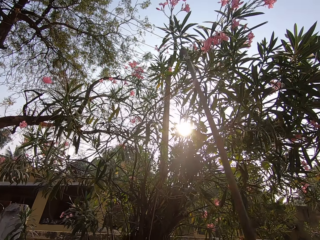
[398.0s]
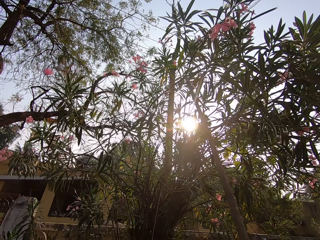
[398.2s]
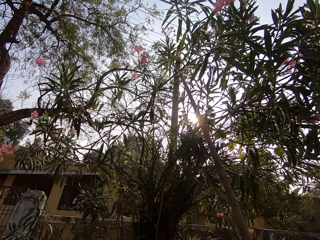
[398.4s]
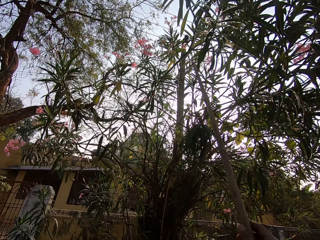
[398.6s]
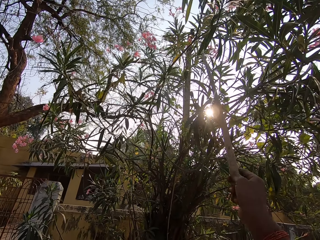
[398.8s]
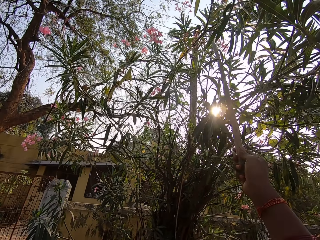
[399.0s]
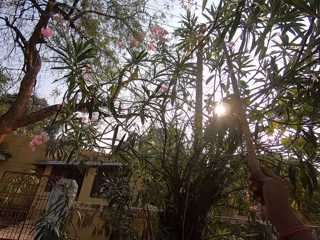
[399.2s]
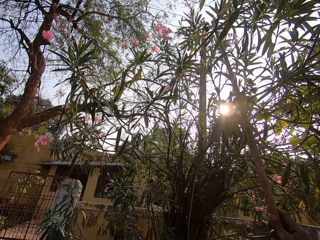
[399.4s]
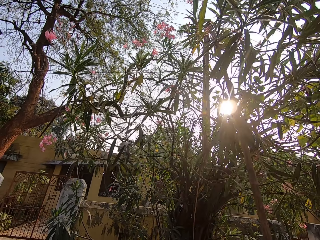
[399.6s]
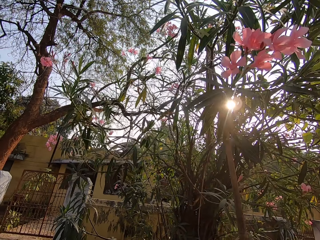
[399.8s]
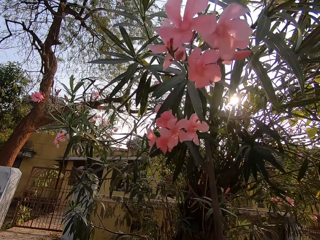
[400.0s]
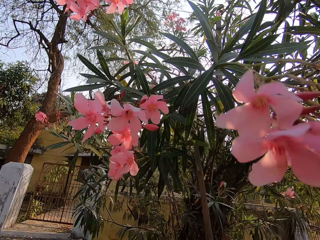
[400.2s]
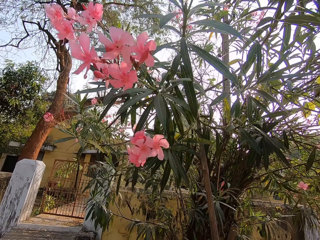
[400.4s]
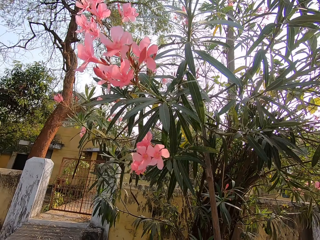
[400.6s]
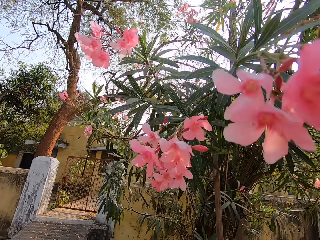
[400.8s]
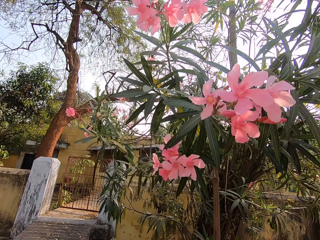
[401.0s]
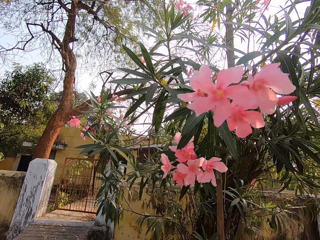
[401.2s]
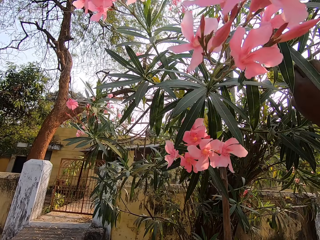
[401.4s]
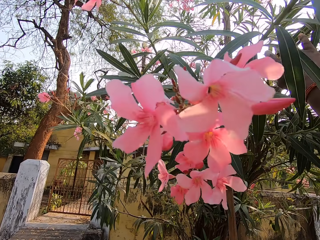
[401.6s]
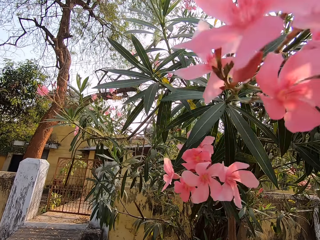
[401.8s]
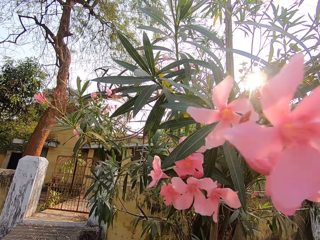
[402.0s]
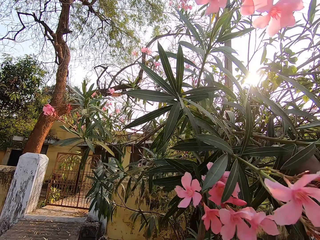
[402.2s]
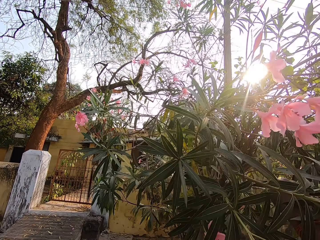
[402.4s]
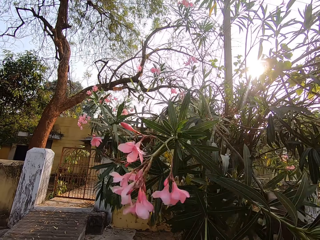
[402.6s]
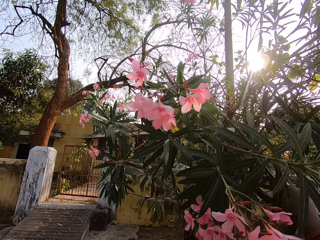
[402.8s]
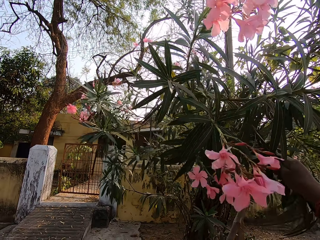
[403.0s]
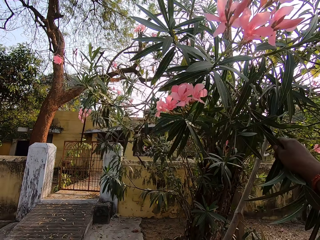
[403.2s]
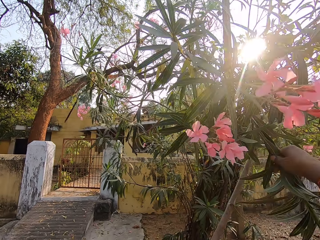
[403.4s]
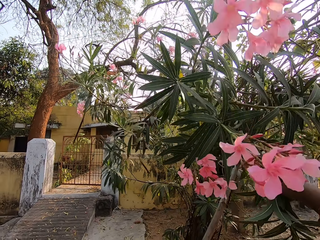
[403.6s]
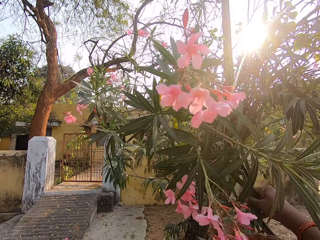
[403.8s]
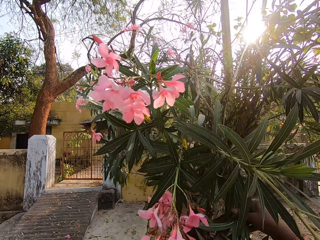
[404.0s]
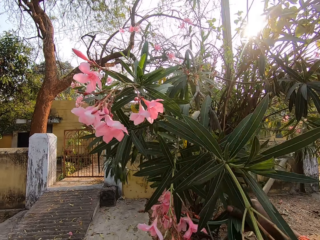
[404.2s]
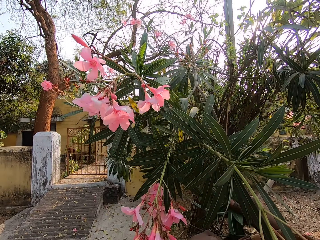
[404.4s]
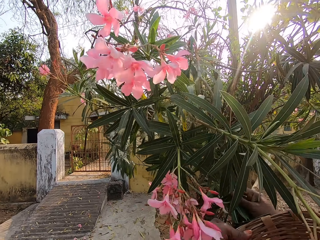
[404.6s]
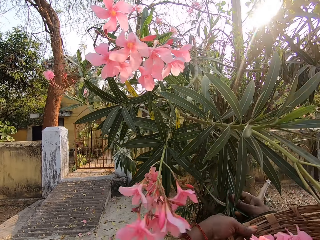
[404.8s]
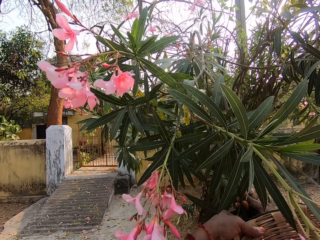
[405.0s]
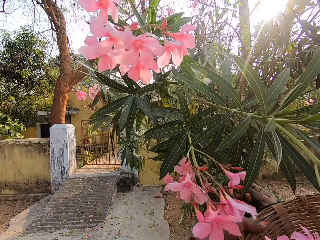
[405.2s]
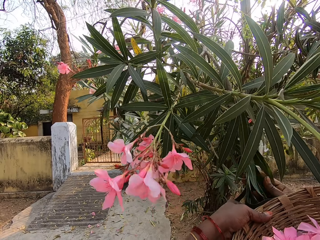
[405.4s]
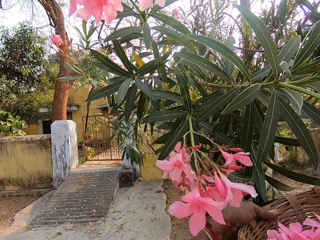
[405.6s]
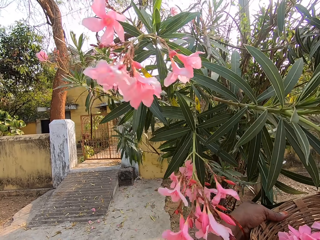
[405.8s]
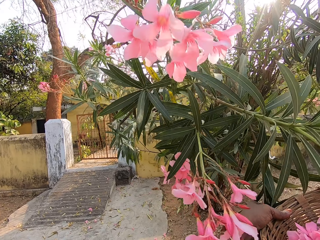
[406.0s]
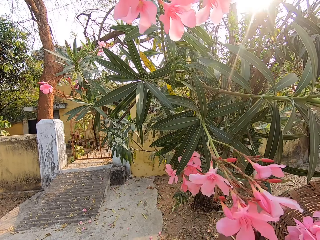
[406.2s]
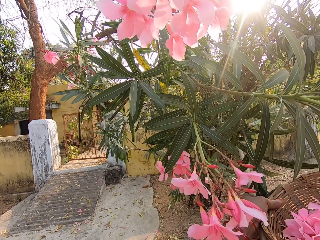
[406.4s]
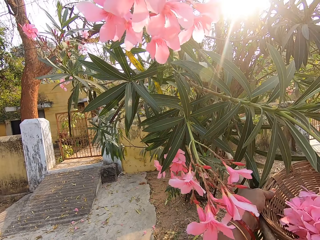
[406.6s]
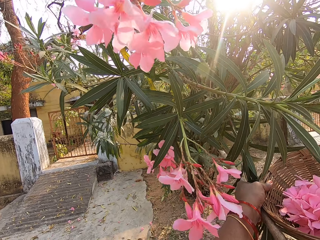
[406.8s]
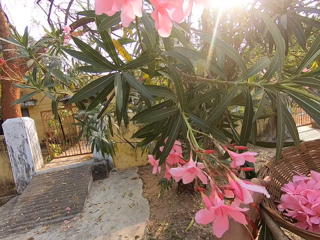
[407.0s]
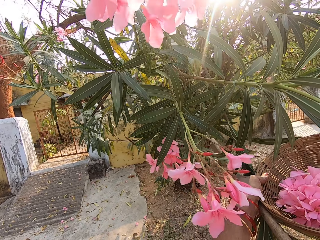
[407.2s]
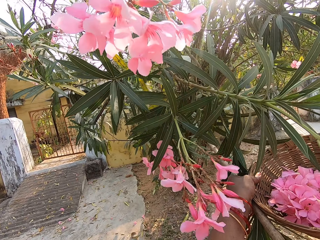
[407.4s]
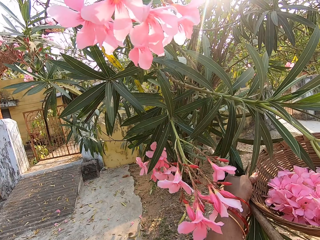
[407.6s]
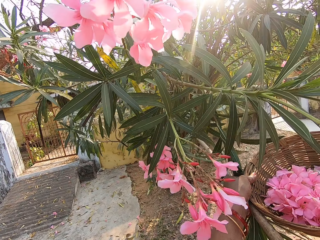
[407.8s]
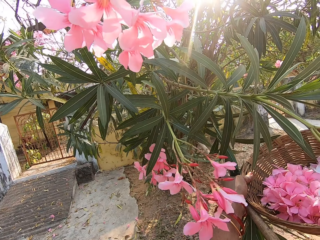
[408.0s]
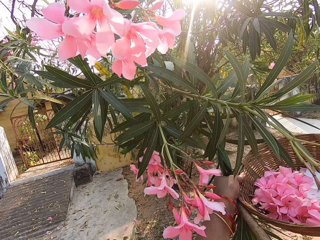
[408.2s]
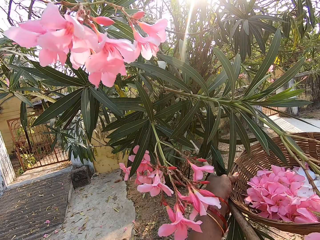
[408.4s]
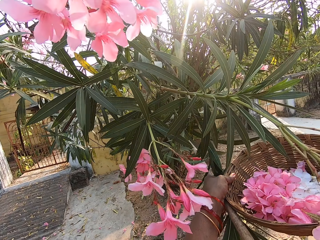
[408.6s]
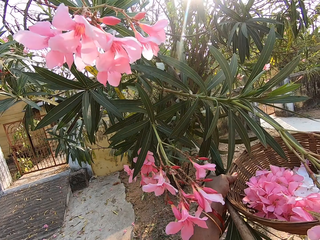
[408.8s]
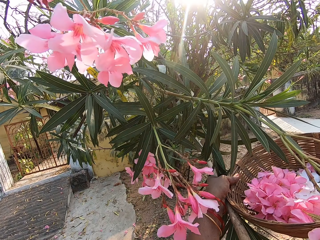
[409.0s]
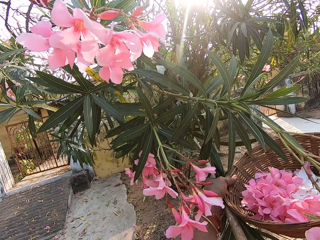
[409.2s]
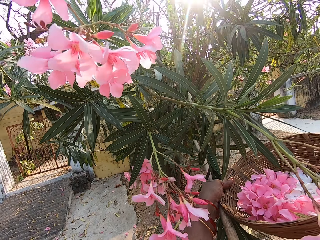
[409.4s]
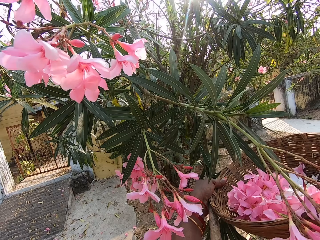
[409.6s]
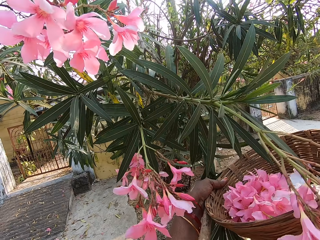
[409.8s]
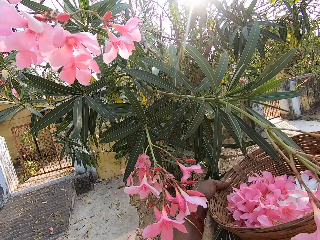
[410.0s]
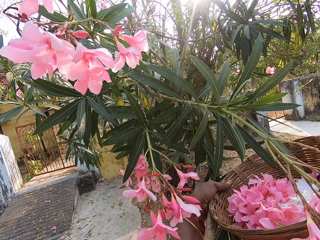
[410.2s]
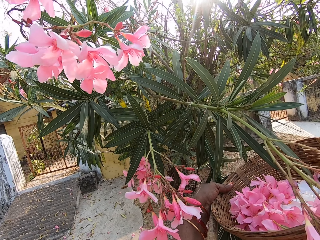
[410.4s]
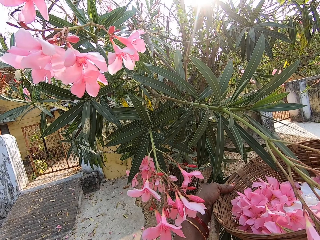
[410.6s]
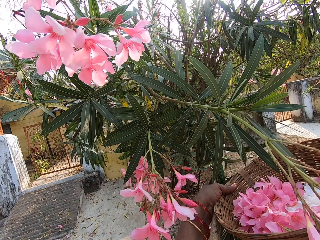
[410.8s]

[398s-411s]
The camera wearer pulls the tree branch down with the stick in her right hand. She holds the tree branch in her left hand. She does something.

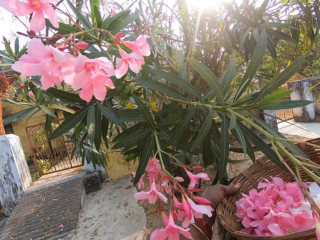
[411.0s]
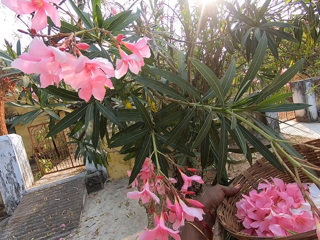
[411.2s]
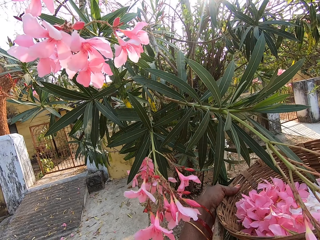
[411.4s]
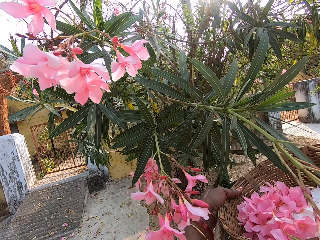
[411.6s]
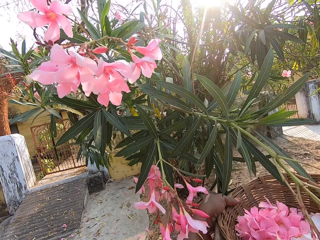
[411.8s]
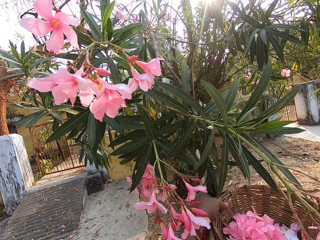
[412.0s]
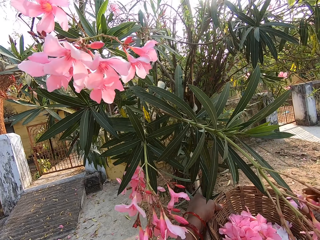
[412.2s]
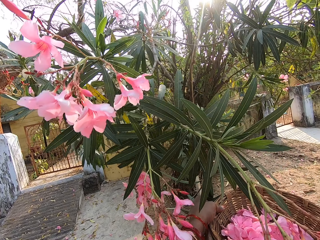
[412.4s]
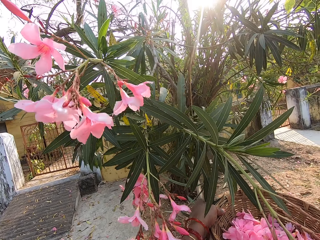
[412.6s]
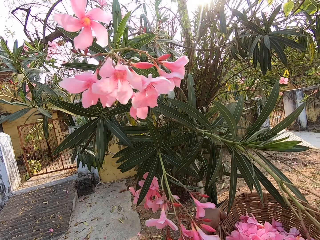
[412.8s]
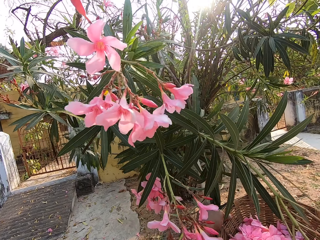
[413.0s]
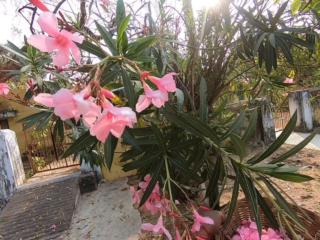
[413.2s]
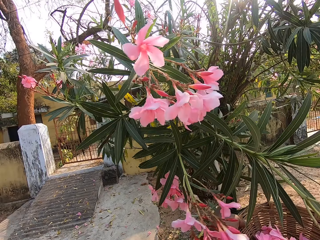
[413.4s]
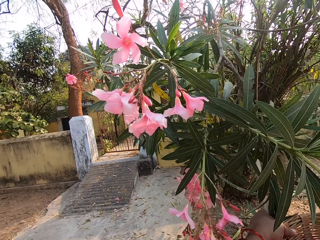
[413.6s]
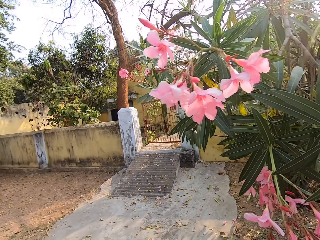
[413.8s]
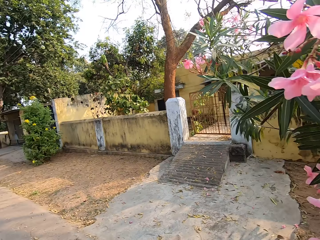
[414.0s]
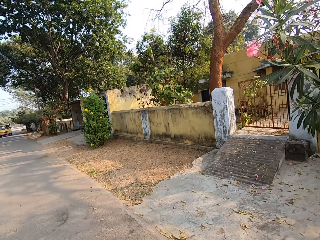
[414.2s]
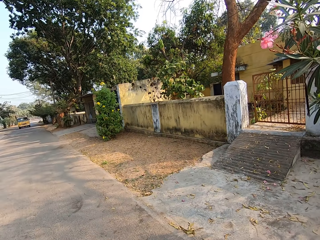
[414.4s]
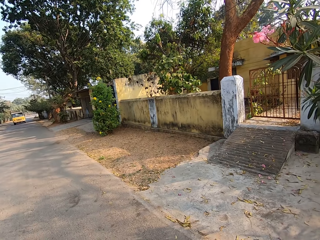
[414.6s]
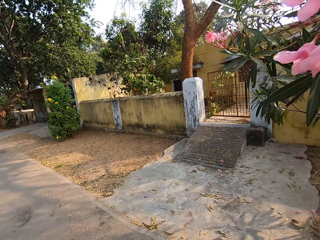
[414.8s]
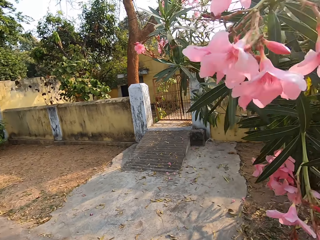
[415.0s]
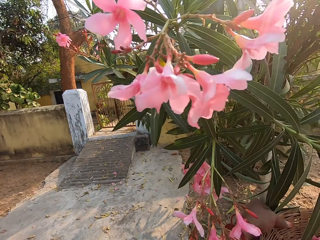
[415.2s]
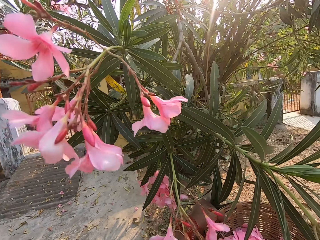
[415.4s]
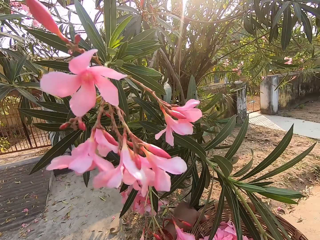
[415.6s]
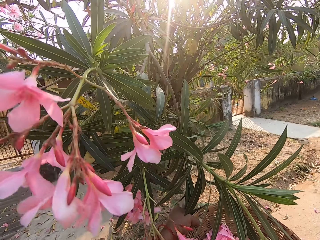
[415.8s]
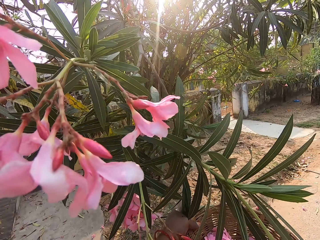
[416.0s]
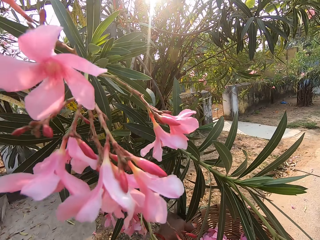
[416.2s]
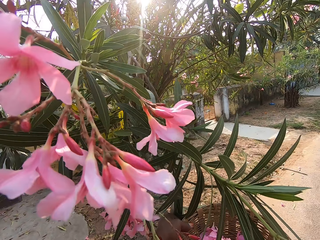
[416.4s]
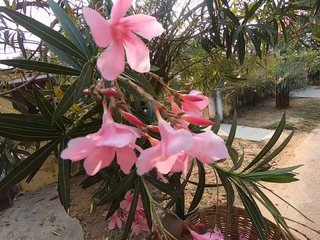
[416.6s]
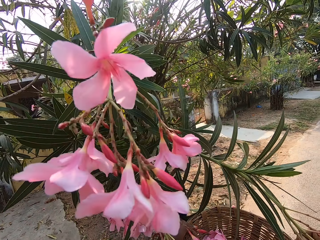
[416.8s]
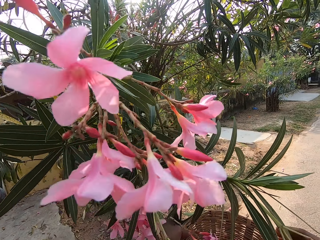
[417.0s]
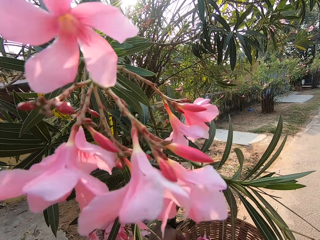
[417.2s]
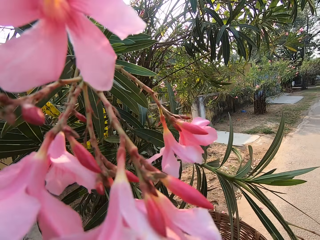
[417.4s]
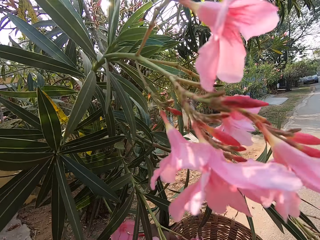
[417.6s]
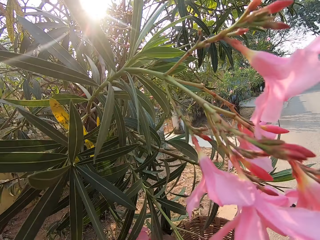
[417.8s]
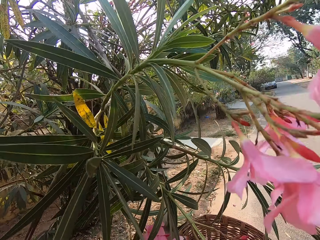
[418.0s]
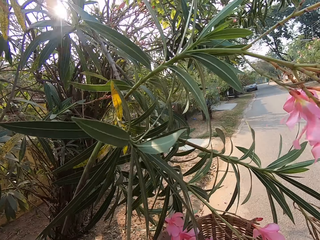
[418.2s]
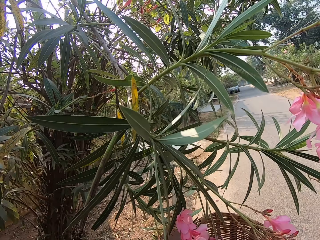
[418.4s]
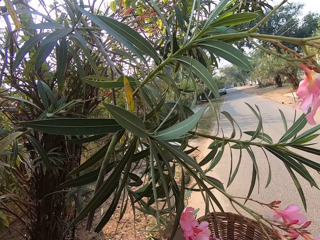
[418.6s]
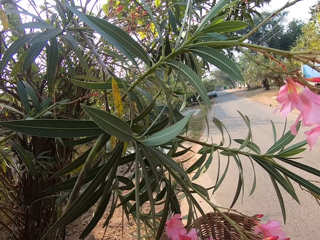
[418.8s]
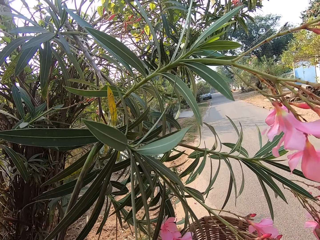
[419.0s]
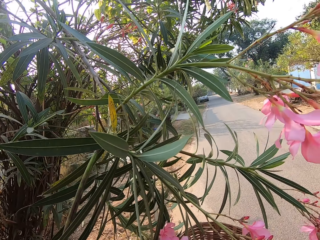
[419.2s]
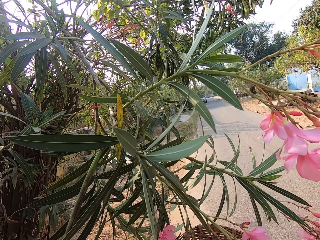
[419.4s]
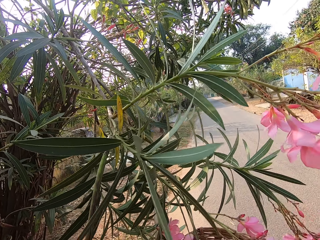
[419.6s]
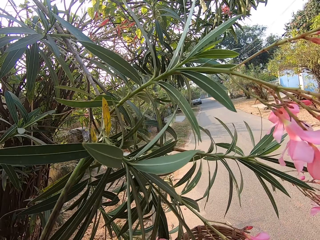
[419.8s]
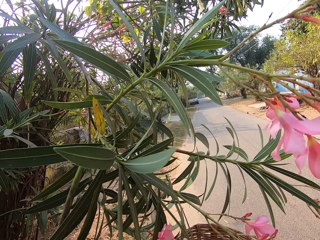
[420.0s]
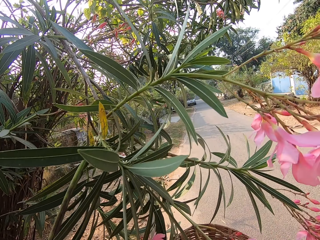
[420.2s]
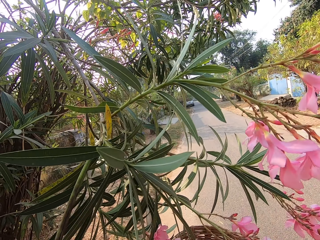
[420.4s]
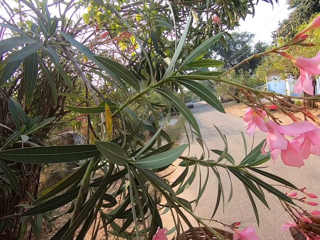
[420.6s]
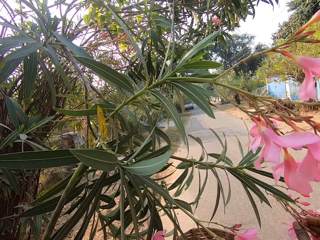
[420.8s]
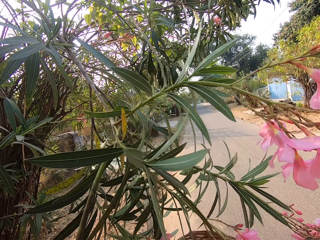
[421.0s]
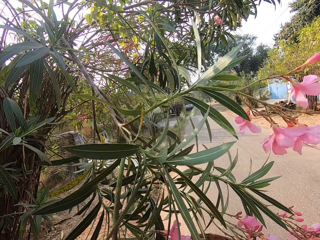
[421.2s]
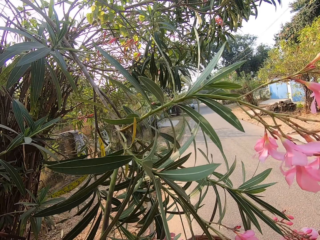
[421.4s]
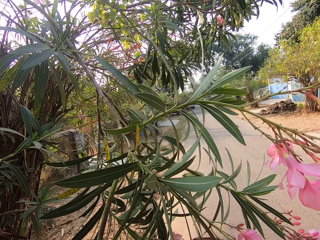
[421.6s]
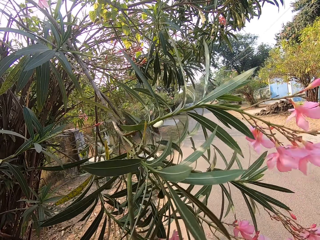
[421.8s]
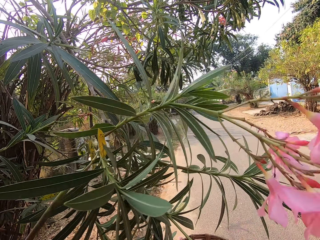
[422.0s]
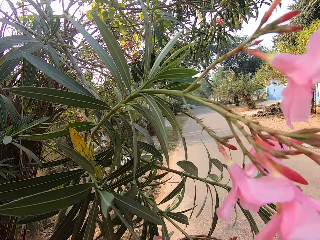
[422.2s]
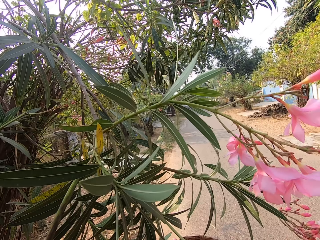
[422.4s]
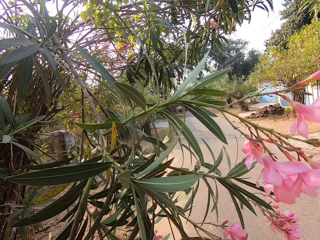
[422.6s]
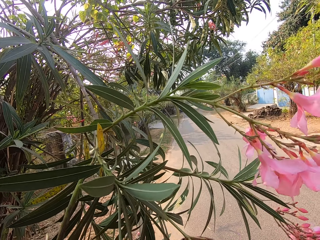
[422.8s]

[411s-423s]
The camera wearer throws the flowers in her right hand in the basket in her left hand. She looks around. She does something. She collects flowers from the tree.
